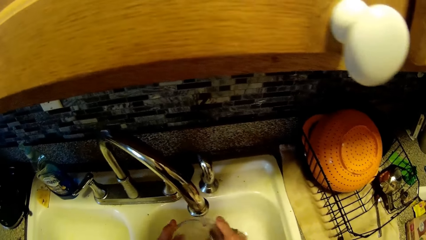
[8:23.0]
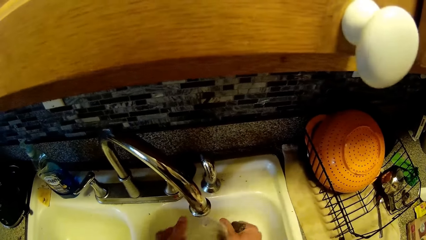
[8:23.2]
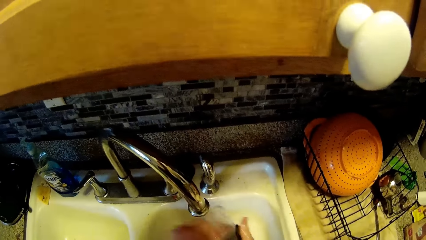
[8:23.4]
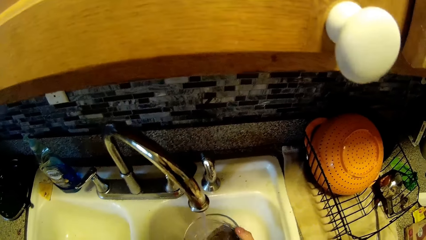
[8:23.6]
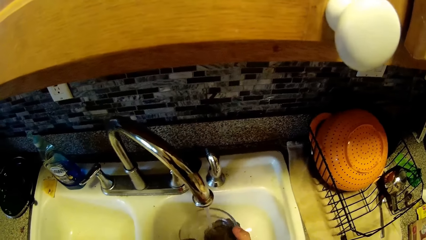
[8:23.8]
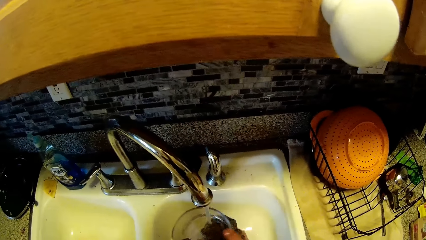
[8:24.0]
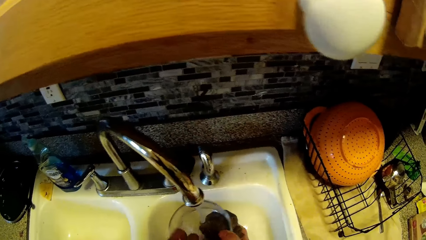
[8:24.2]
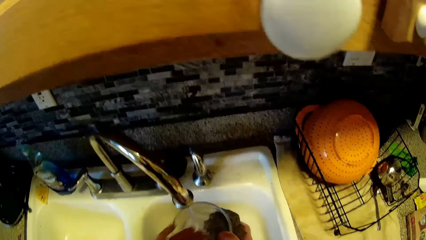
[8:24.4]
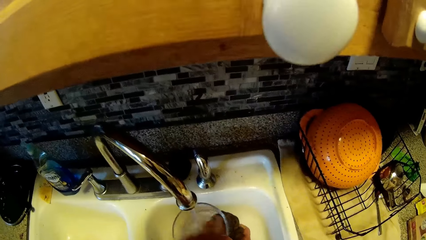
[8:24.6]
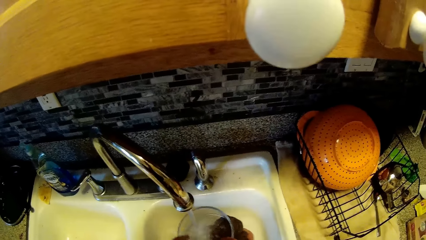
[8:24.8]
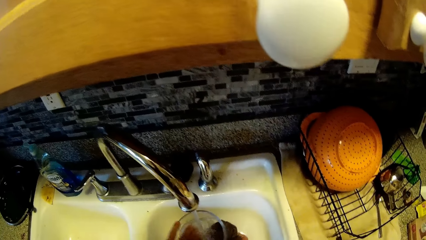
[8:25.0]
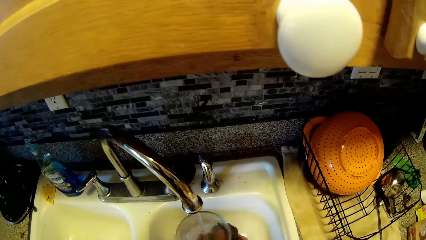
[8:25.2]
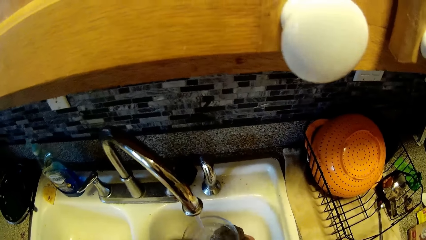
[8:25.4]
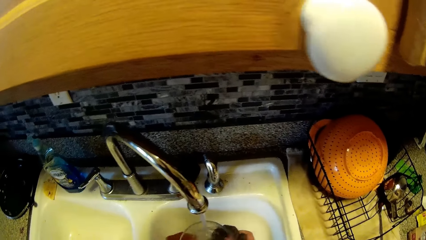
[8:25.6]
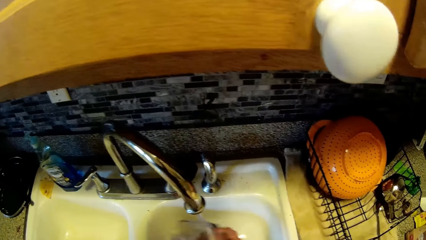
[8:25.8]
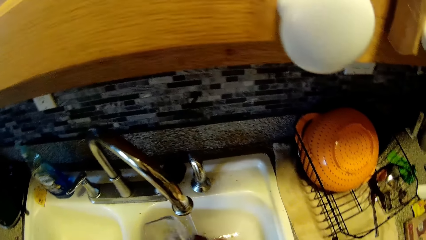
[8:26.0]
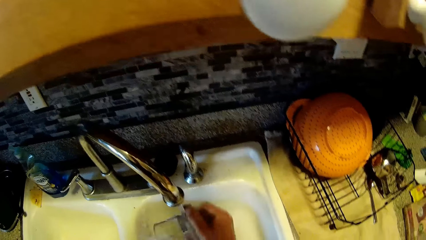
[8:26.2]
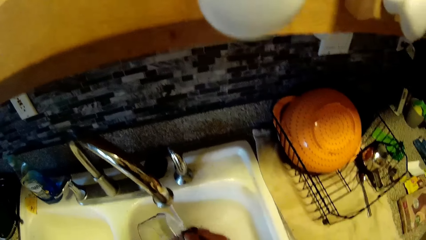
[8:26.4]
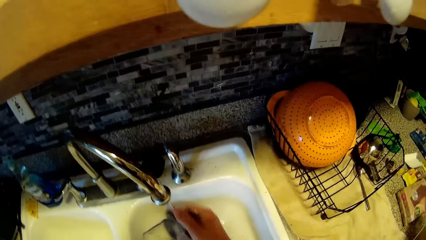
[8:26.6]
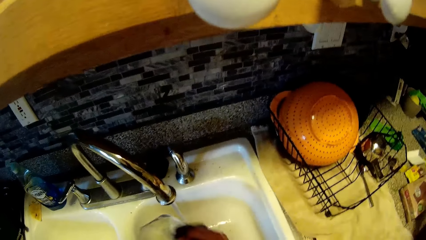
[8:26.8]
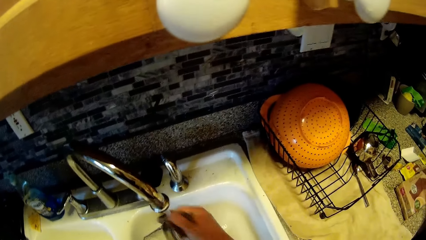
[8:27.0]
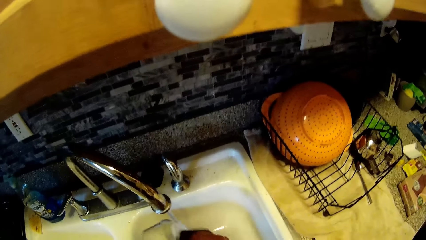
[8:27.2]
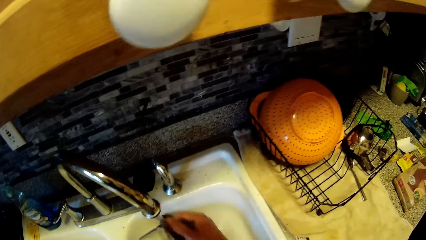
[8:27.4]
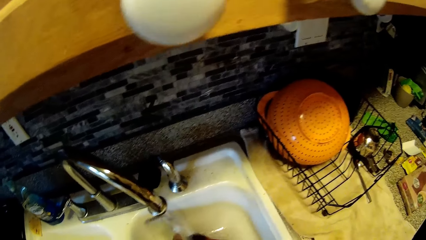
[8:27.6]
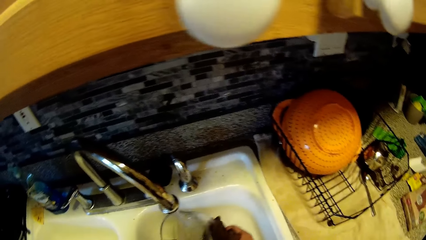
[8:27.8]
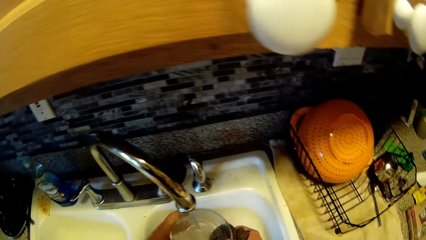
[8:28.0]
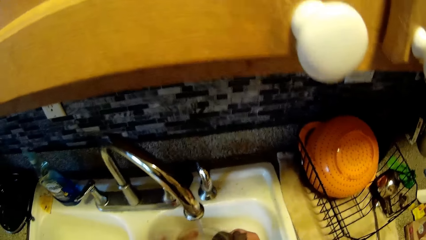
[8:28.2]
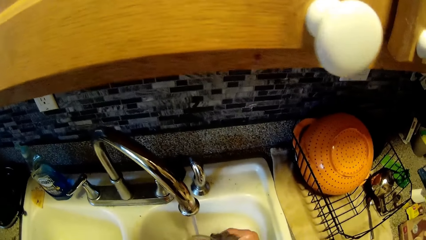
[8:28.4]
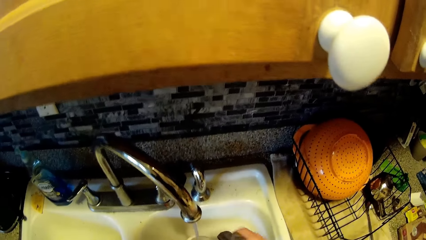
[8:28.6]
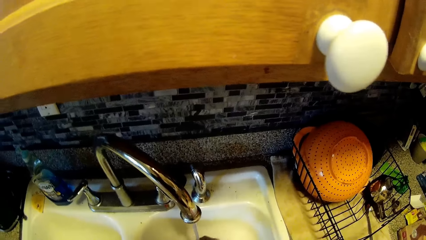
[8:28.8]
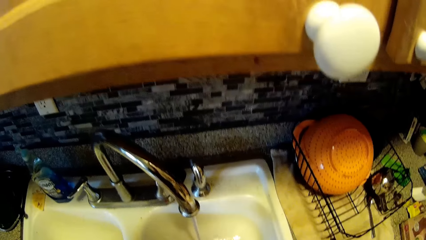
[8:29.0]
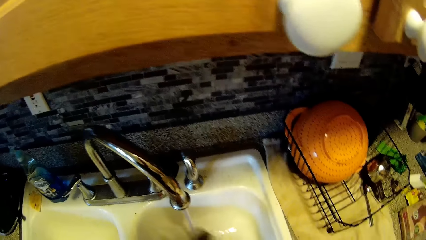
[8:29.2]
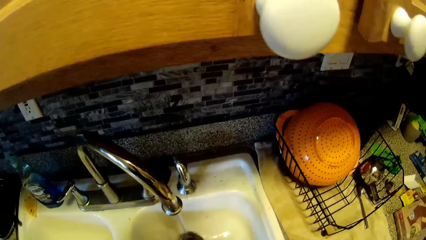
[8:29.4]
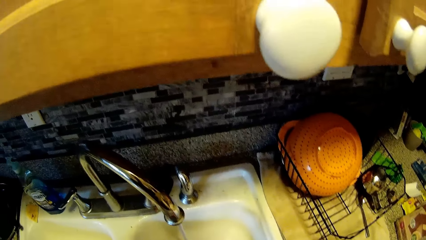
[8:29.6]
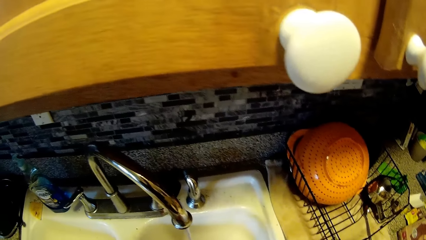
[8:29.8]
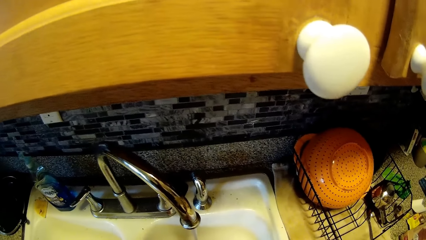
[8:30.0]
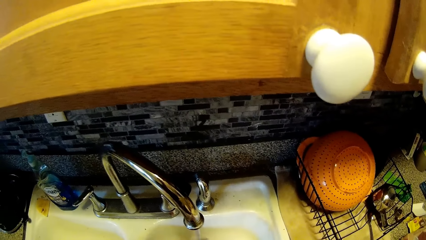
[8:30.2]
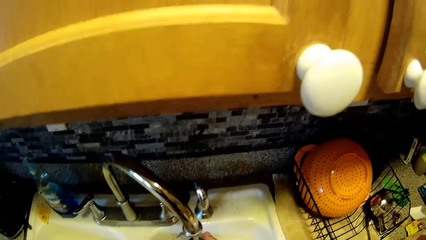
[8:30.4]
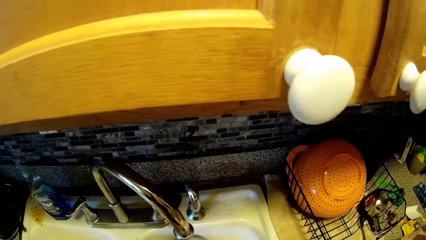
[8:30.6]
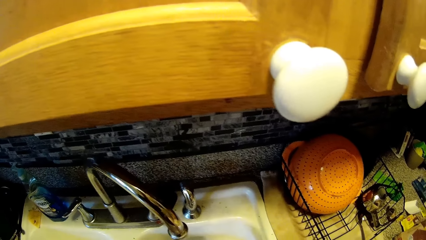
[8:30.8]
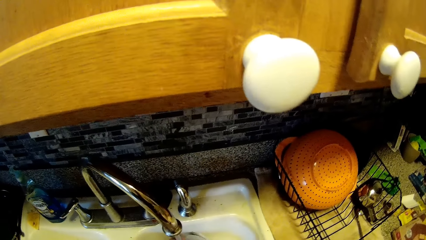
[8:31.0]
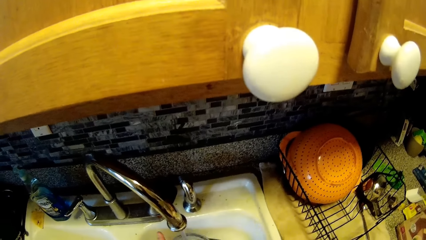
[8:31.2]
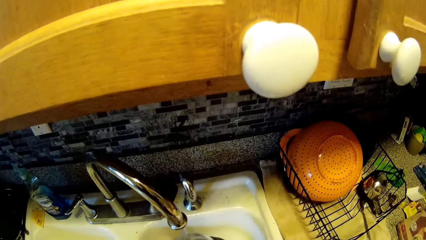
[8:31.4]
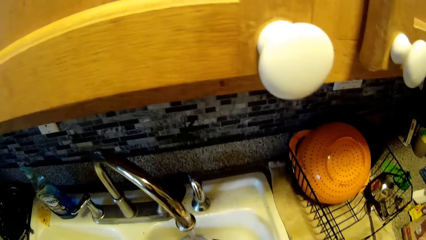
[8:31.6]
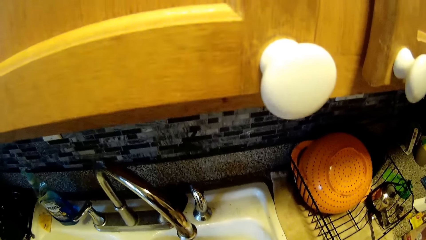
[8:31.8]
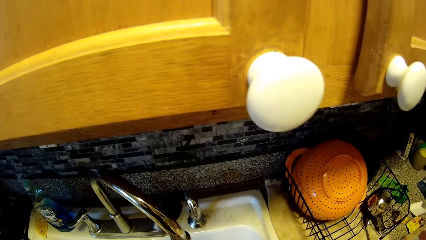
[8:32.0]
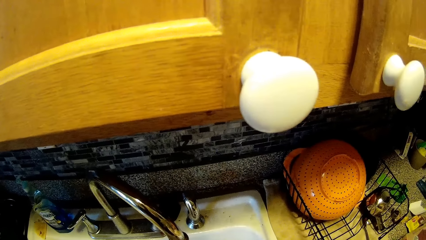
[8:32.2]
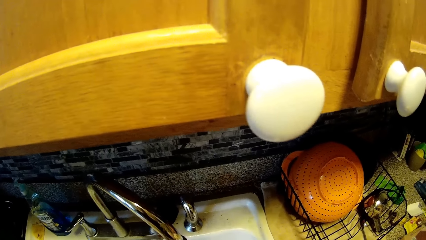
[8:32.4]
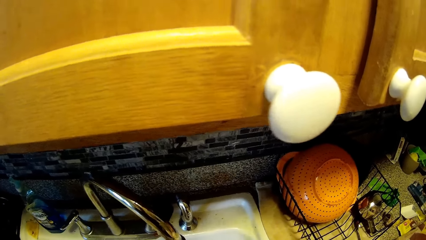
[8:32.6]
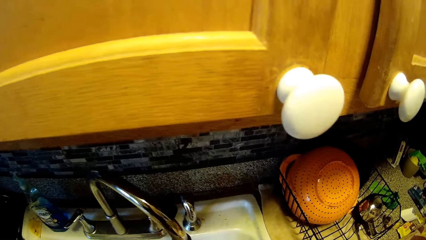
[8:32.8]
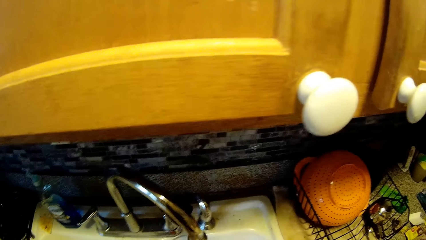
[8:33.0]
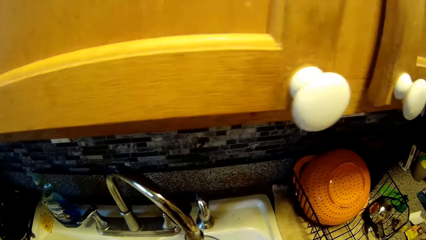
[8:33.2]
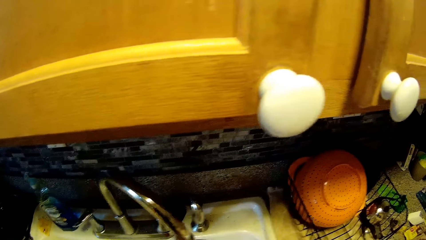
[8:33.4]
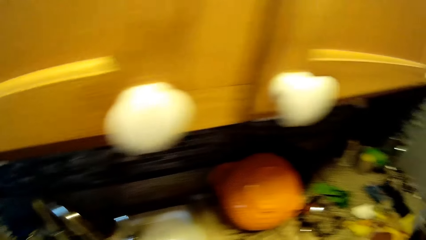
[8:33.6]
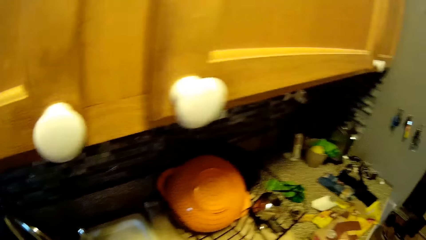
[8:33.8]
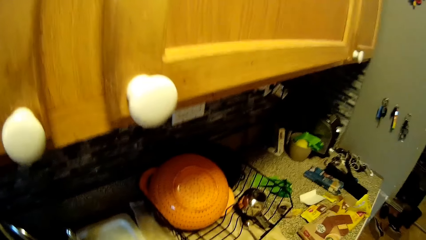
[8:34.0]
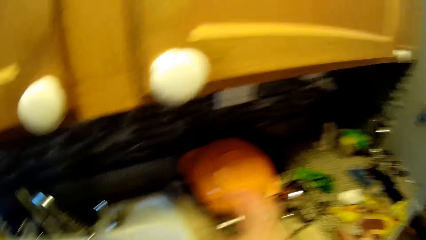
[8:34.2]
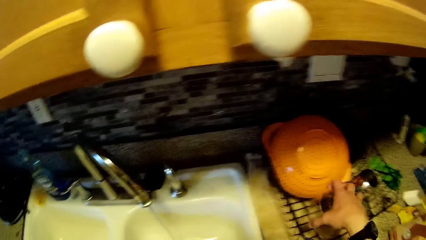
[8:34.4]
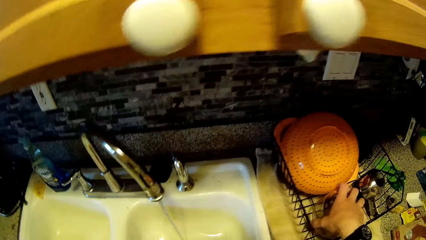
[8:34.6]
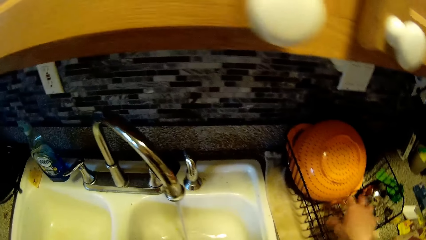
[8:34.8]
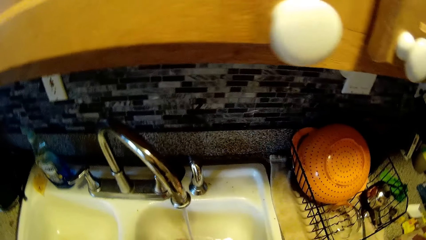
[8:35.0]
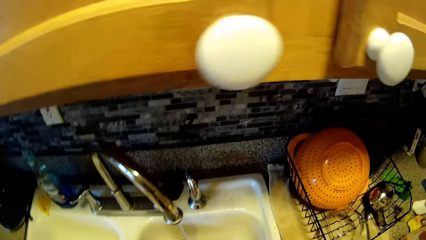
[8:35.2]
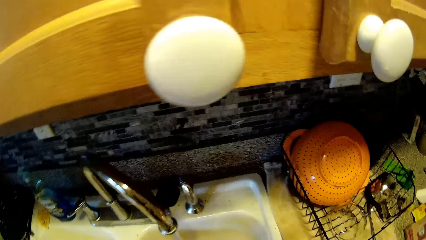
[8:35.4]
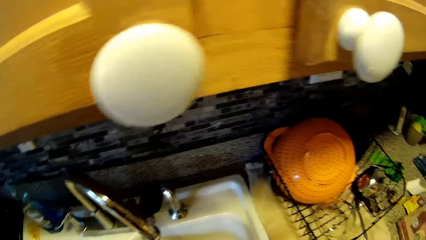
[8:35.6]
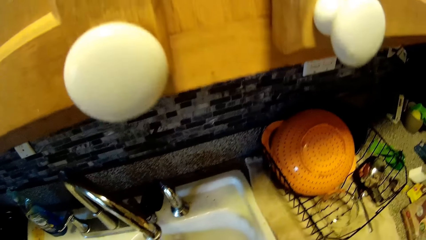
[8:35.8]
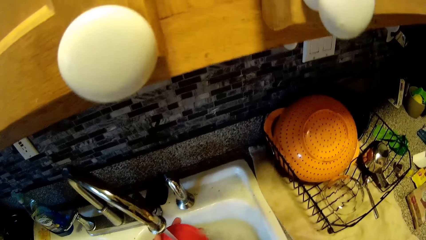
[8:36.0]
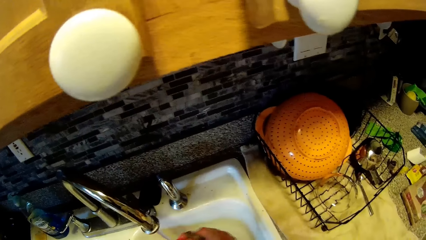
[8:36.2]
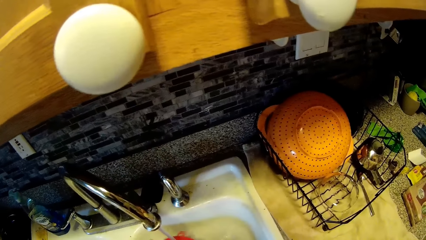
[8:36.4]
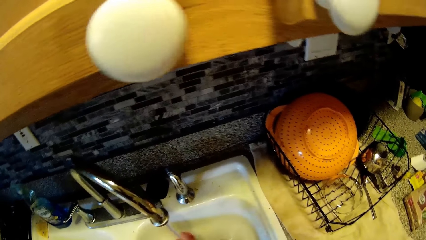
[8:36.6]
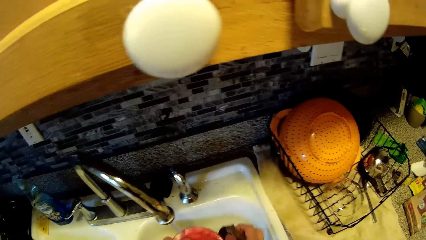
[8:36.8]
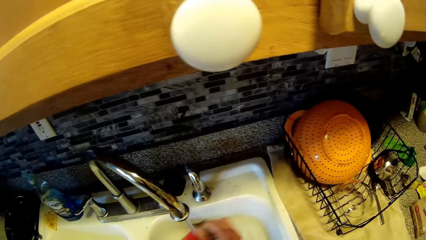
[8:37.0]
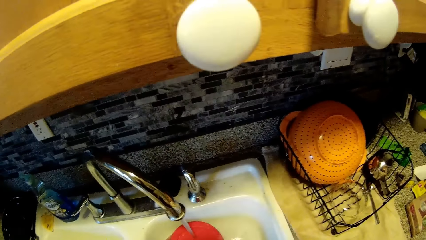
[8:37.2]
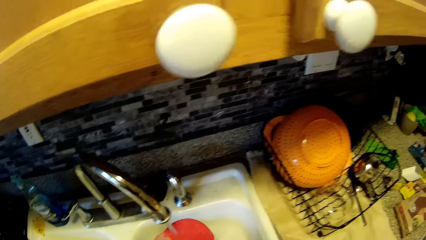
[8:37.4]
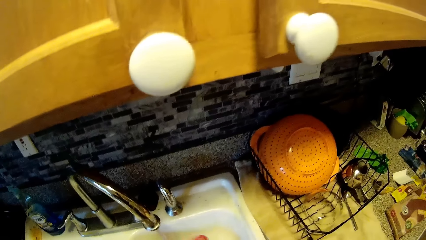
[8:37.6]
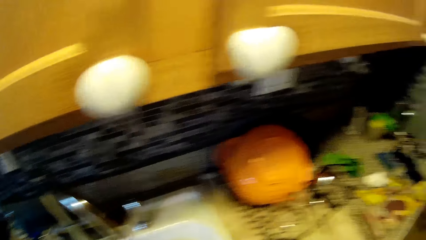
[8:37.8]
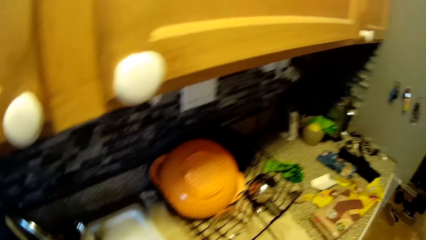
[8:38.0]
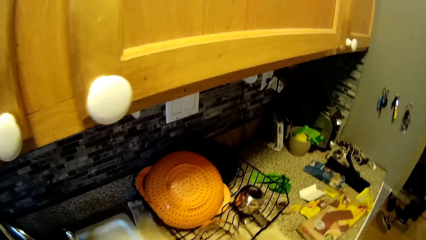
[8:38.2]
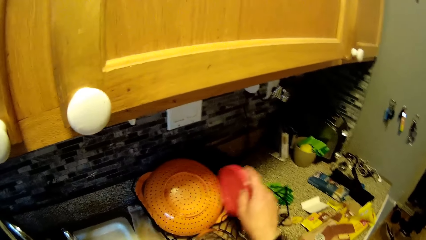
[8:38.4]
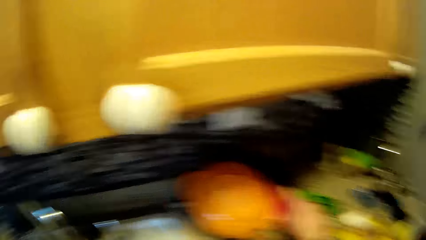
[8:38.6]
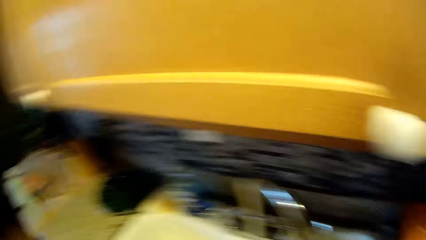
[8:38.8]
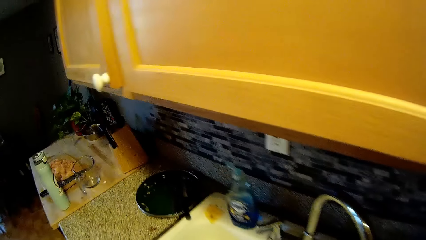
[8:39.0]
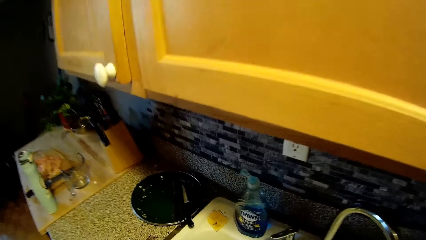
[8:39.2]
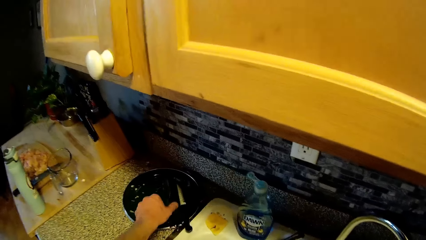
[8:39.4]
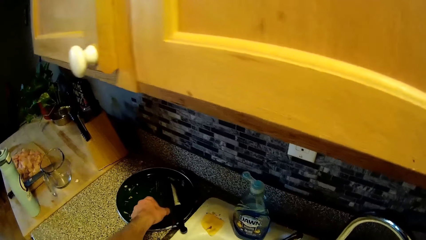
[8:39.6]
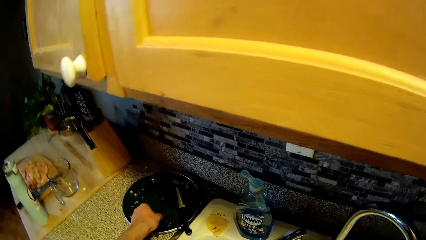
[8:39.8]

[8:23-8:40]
The camera wearer places the bowl into the plate rack on the countertop. He washes the cover with the cloth in his right hand. He places the cover into the plate rack on the countertop.
